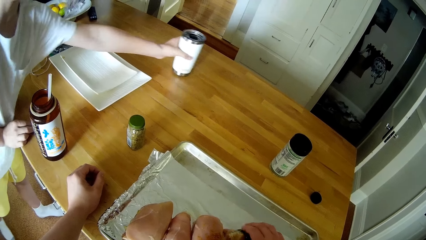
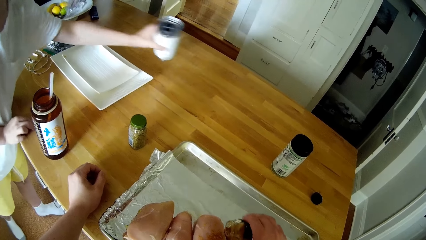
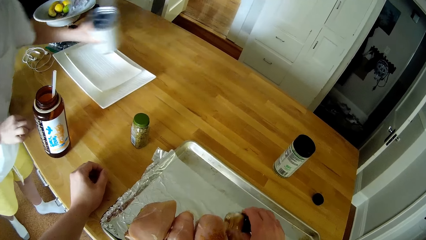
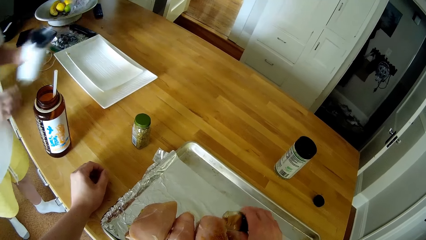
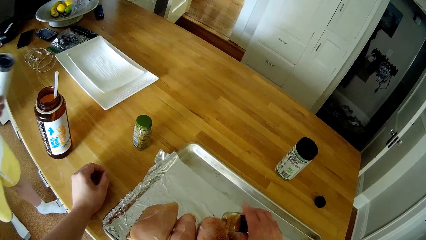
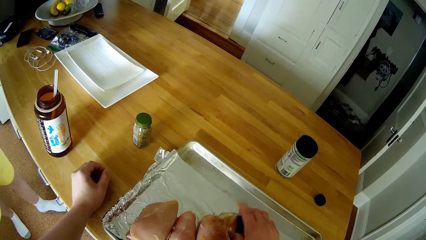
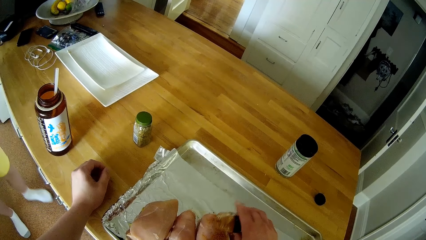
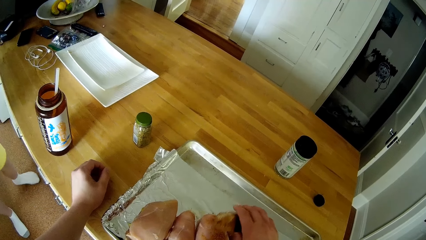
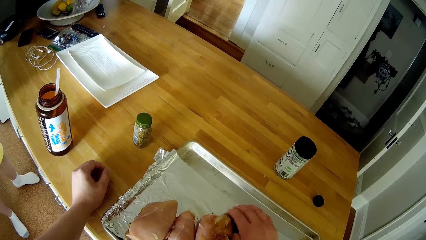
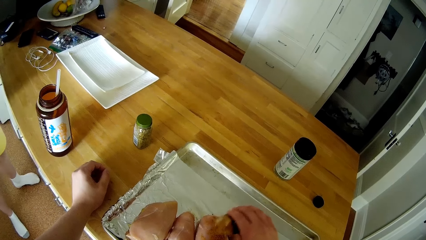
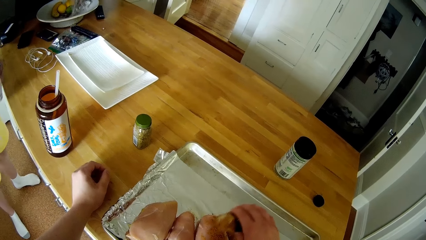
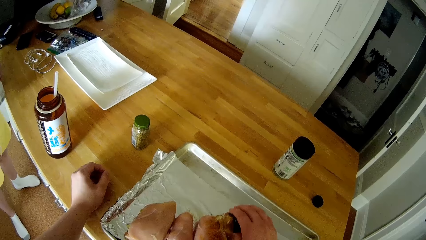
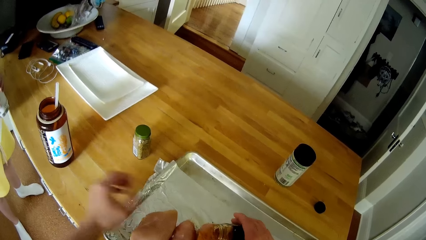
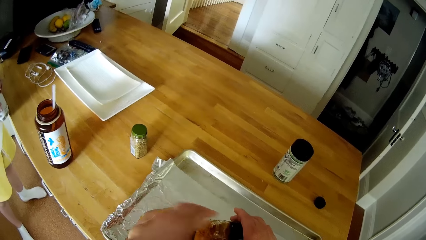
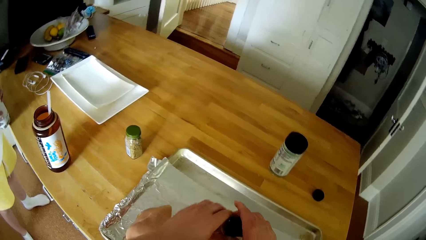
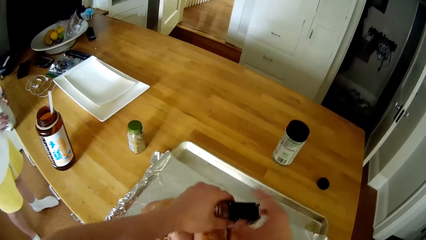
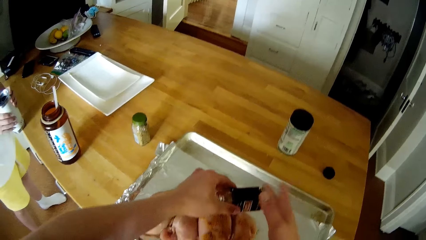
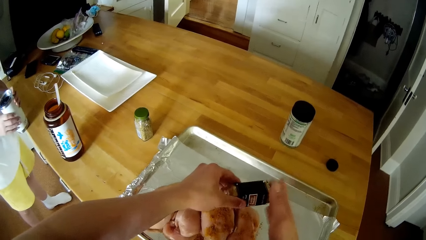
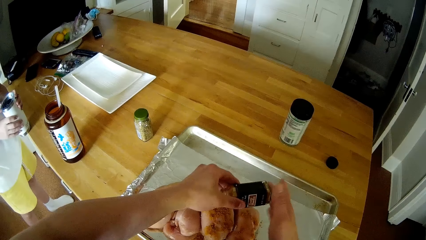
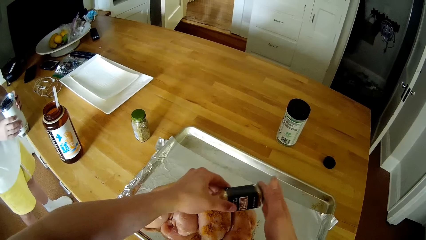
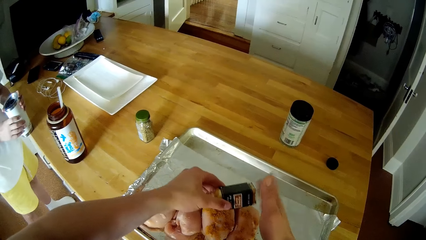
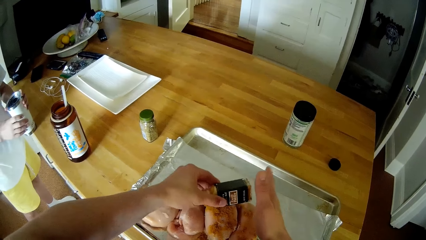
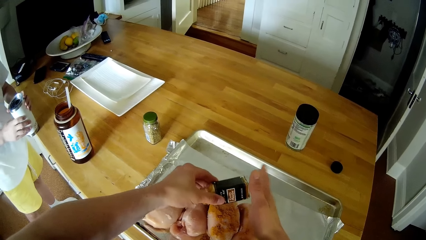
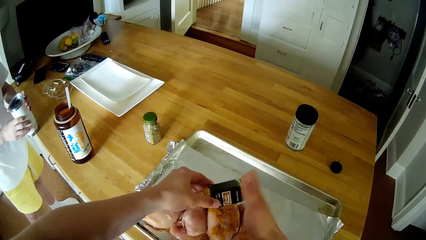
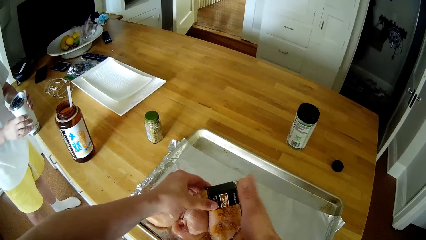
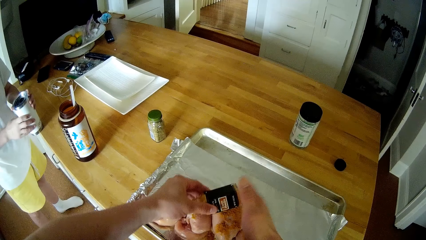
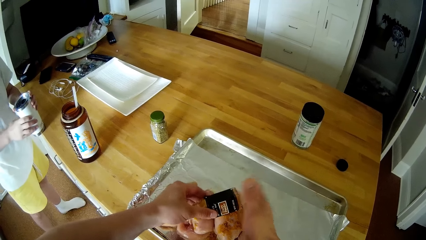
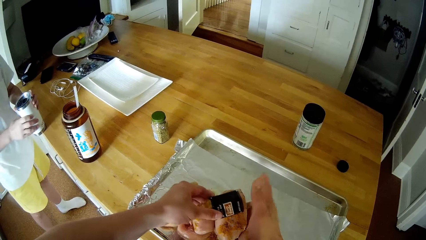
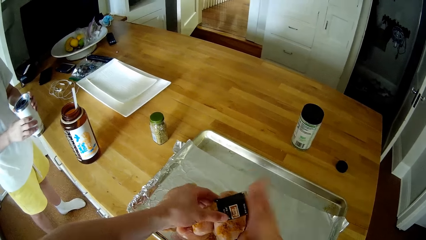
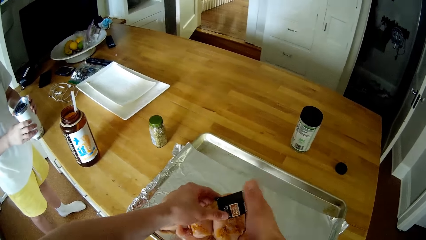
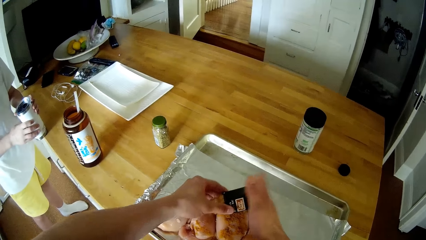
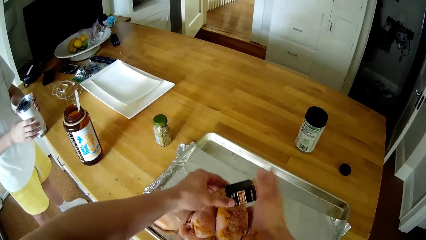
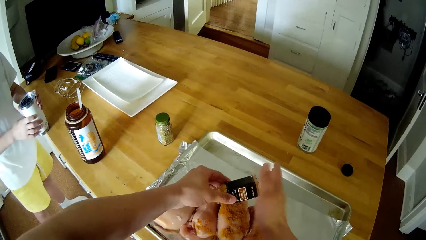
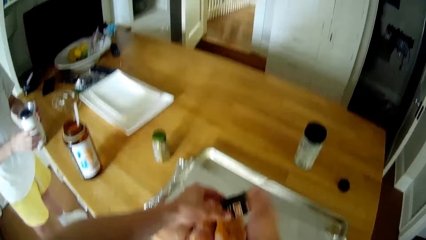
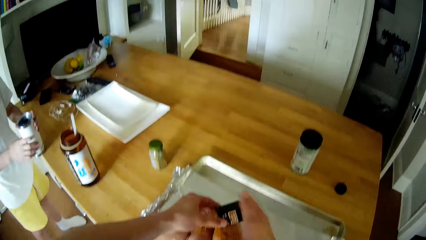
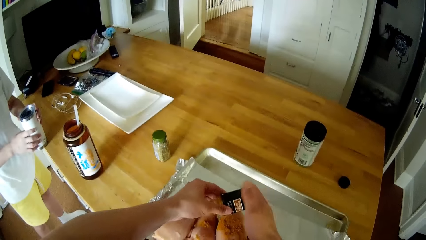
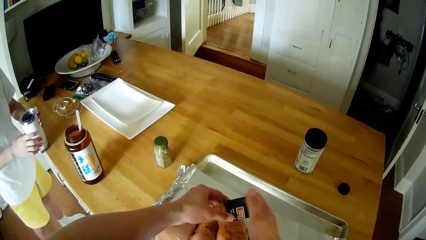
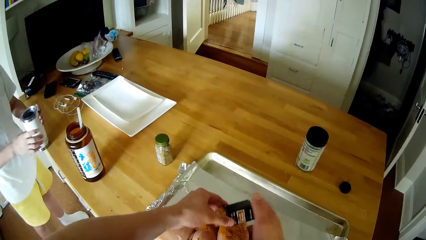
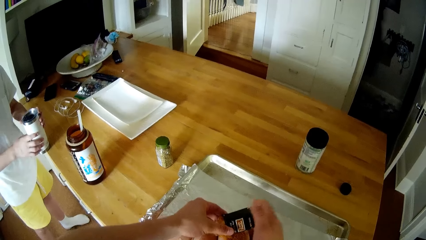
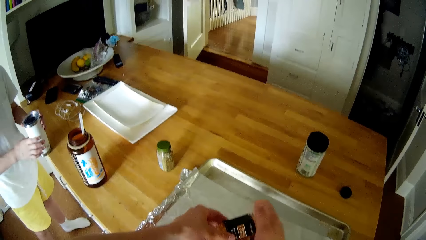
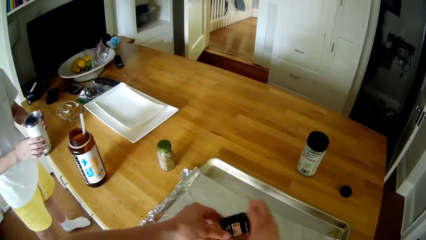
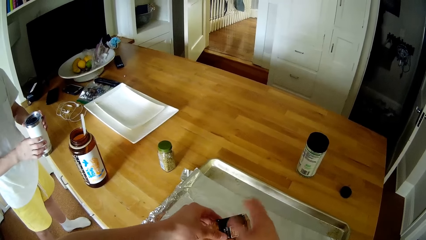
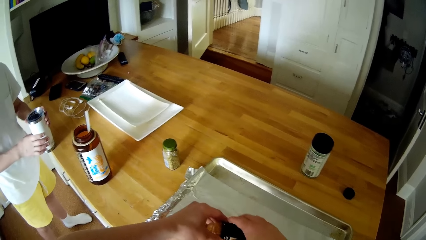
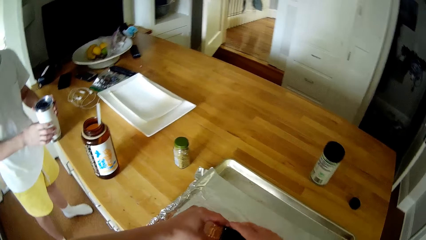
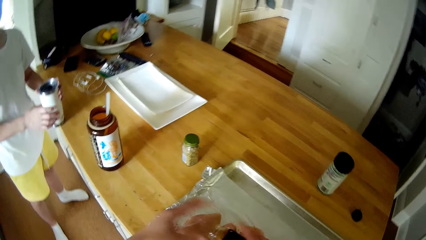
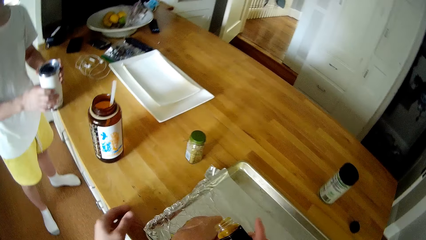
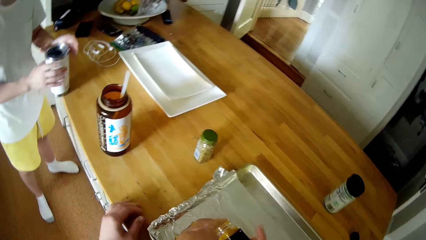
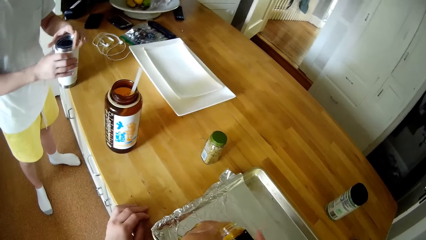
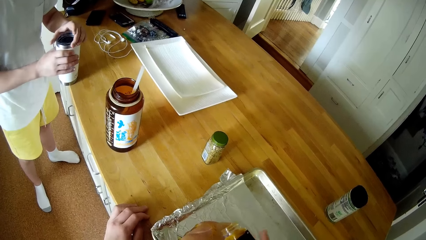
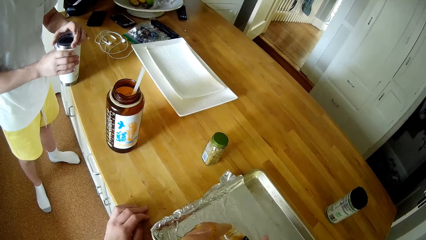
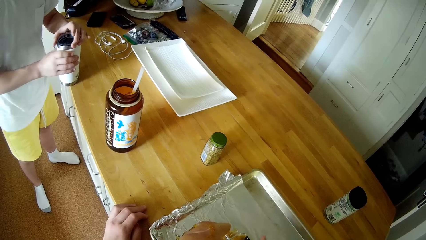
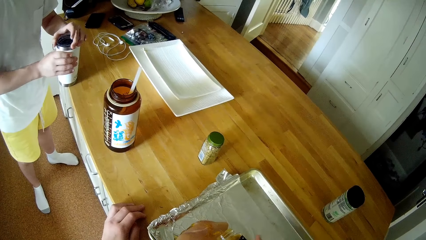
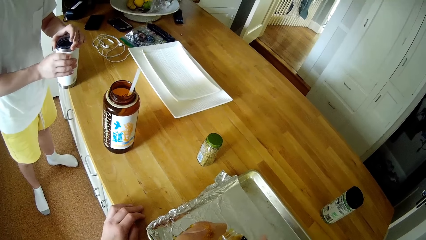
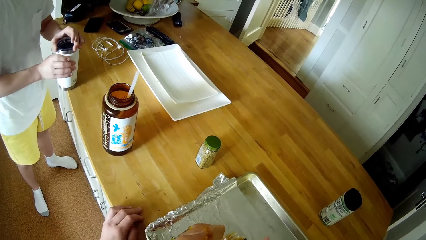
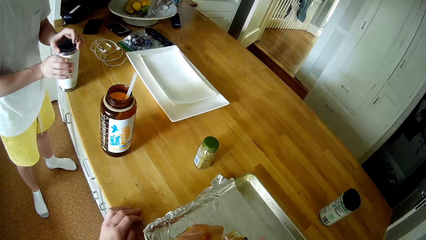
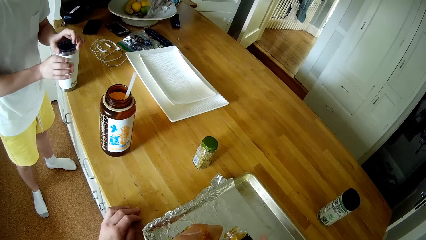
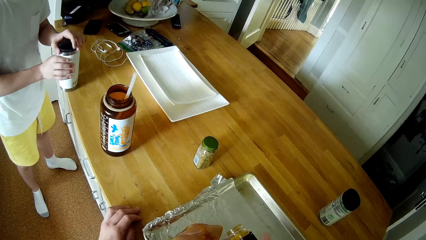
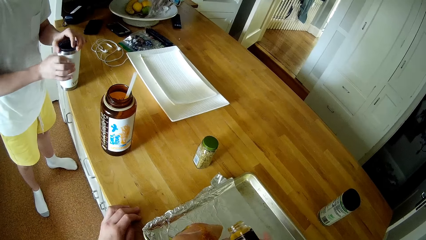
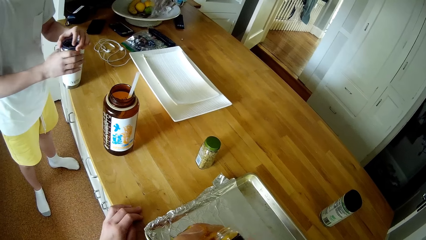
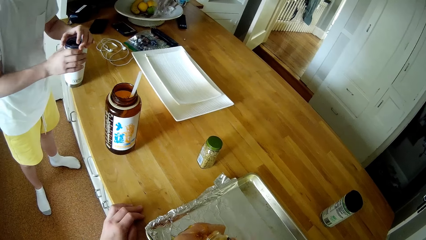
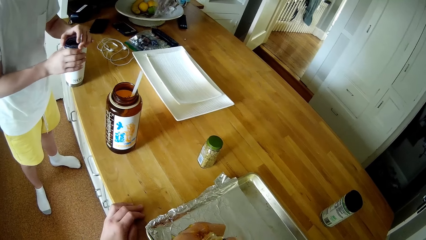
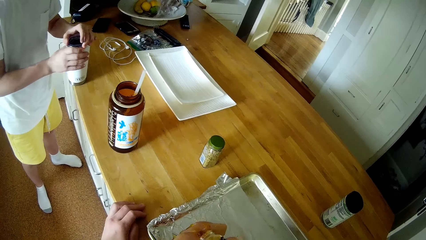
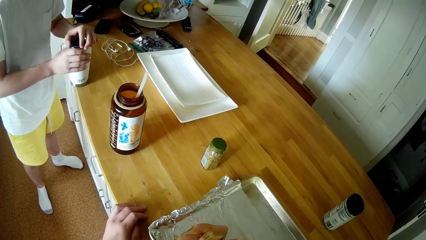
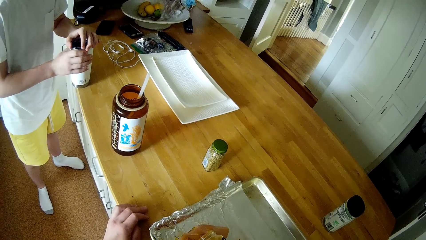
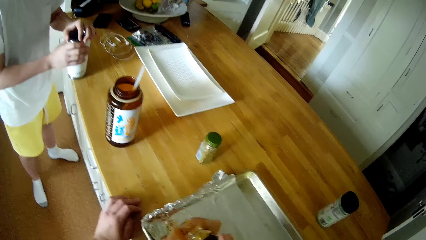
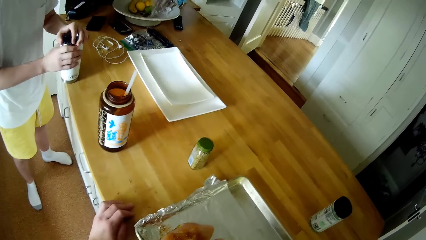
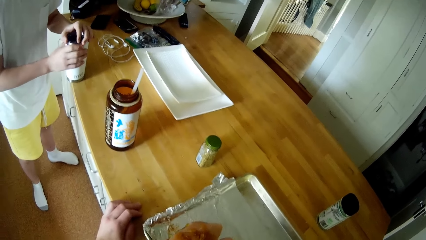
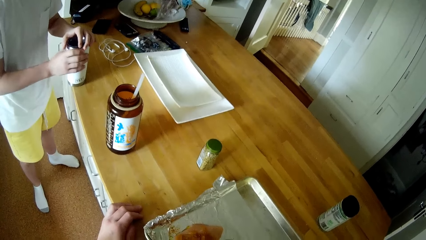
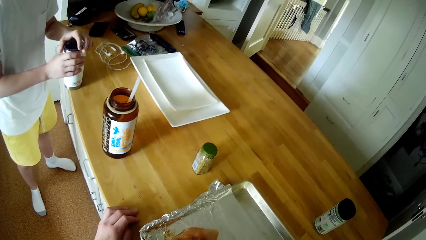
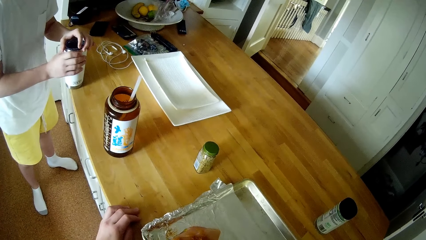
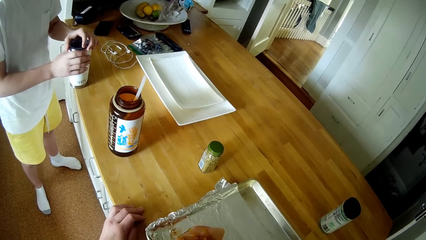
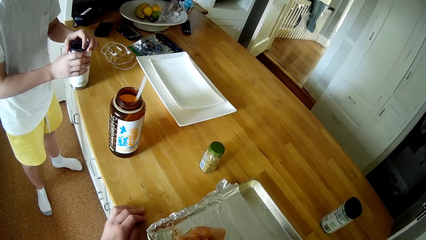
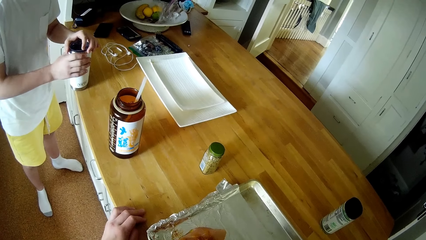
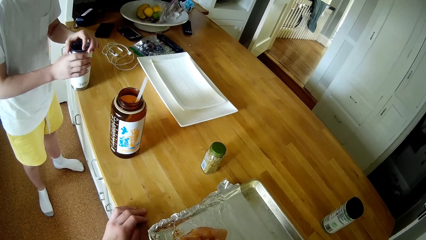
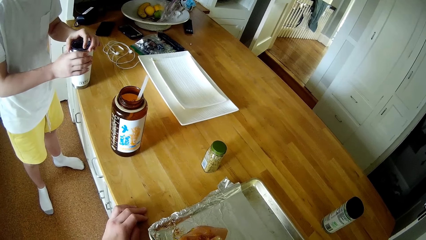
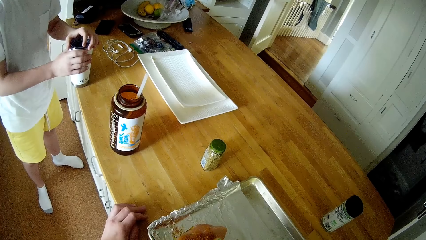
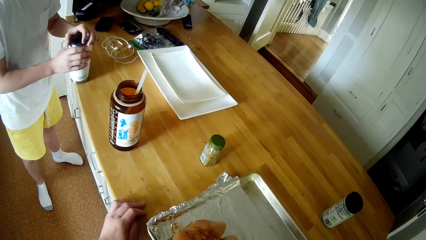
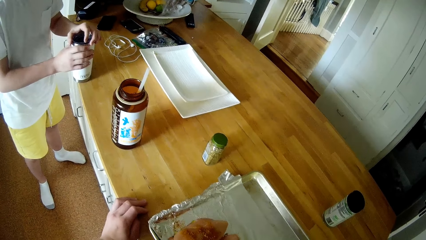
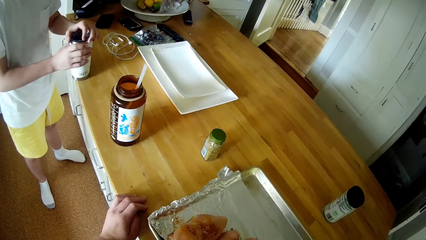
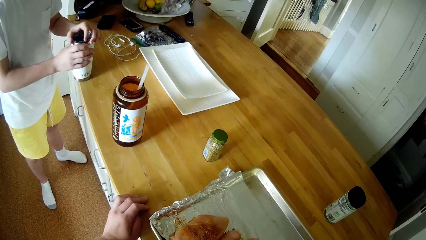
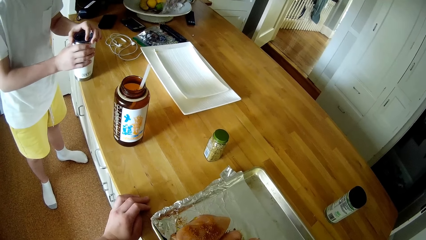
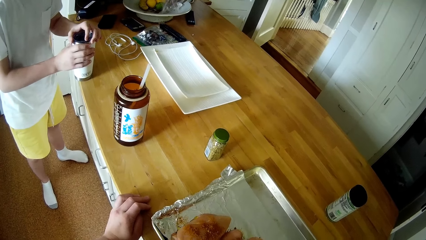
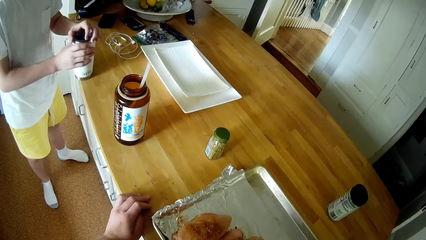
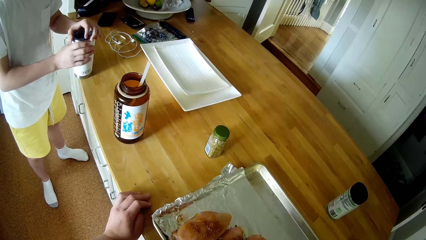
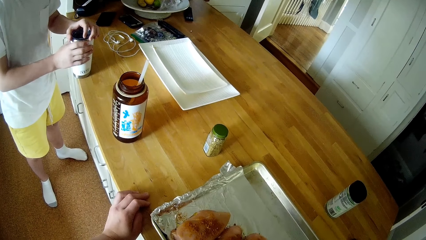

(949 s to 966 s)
The camera wearer converses with the boy. The boy picks up a beverage bottle from the table. He holds the cup with his right hand. The camera wearer holds the curry powder with his left hand. The boy drops the cup on the kitchen table with both hands. The camera wearer taps the curry powder bottle with his right hand. The boy dialogues with the camera wearer. The camera wearer holds the curry powder with his right hand. He places his left hand on the kitchen countertop. He opens the cup with his right hand. He converses with the boy. He sprinkles spice on the white meat. The boy opens the bottle top.
